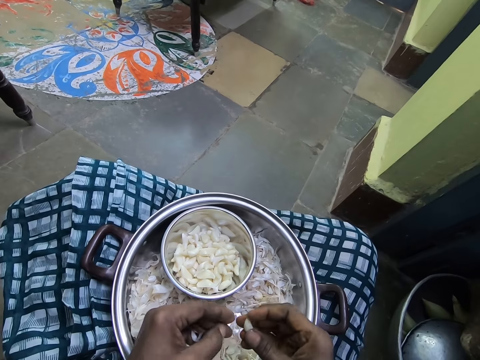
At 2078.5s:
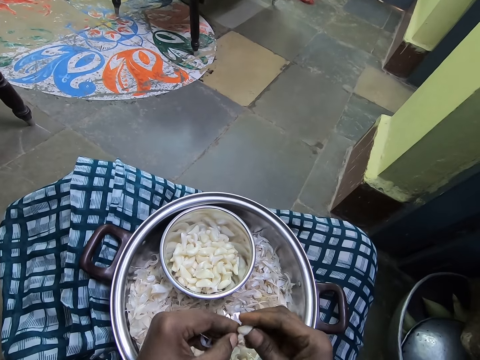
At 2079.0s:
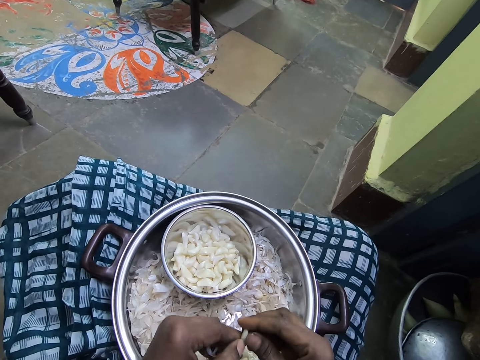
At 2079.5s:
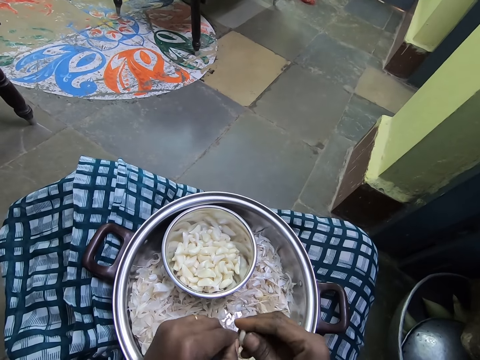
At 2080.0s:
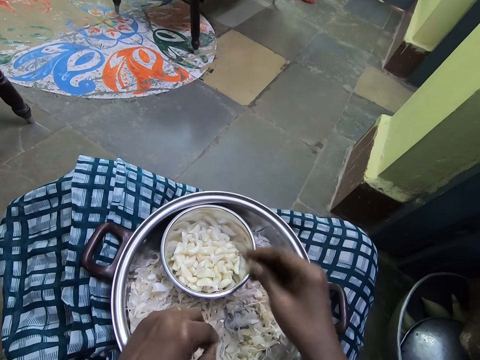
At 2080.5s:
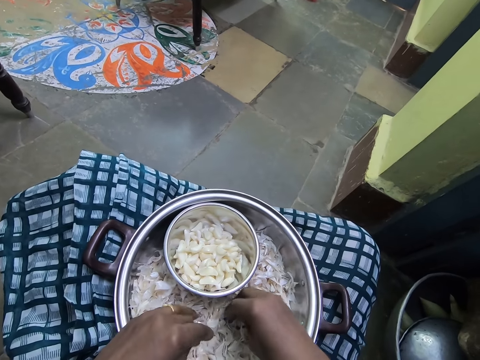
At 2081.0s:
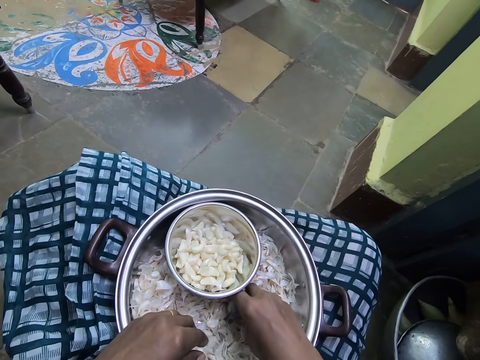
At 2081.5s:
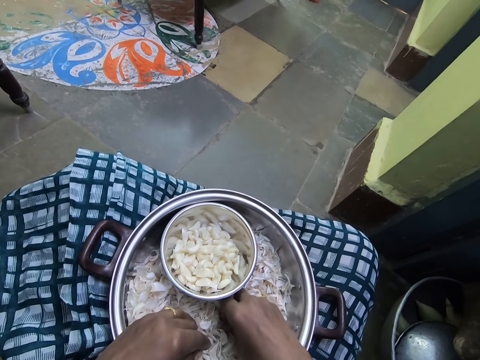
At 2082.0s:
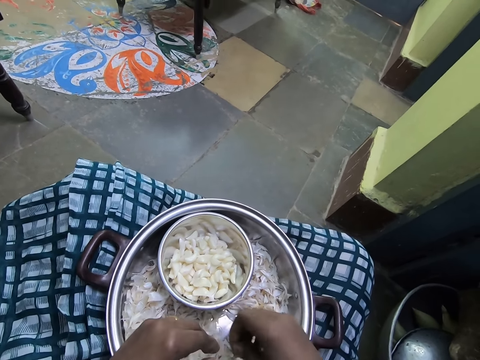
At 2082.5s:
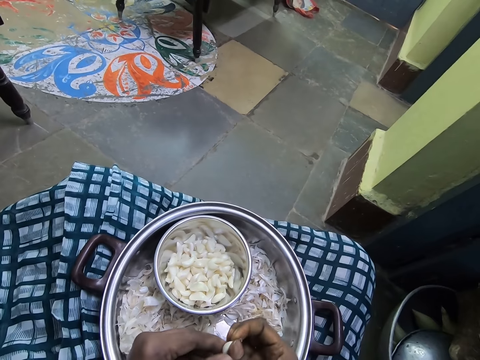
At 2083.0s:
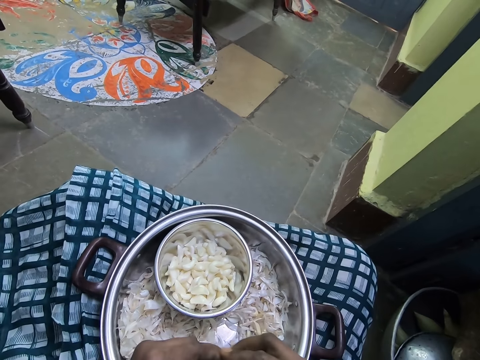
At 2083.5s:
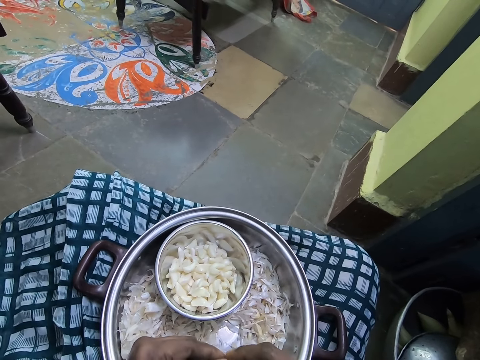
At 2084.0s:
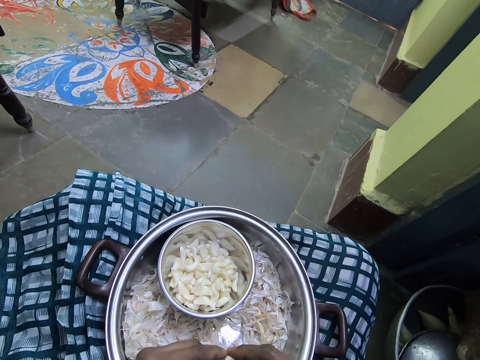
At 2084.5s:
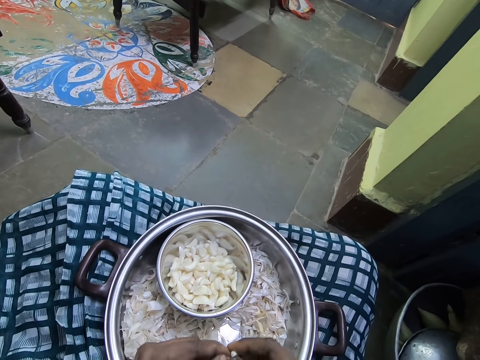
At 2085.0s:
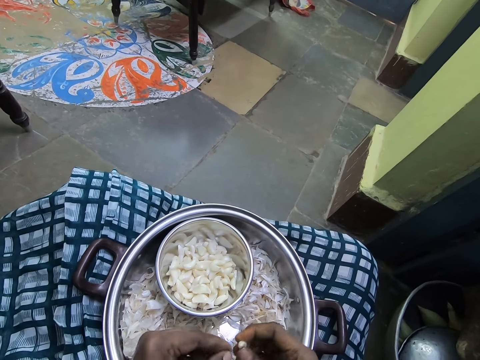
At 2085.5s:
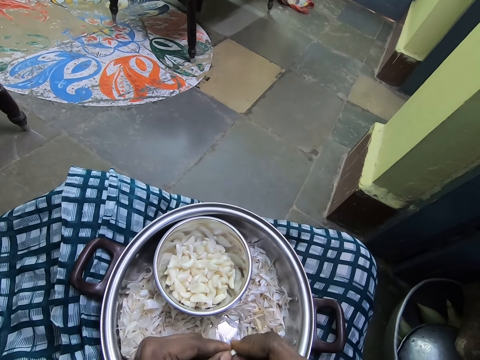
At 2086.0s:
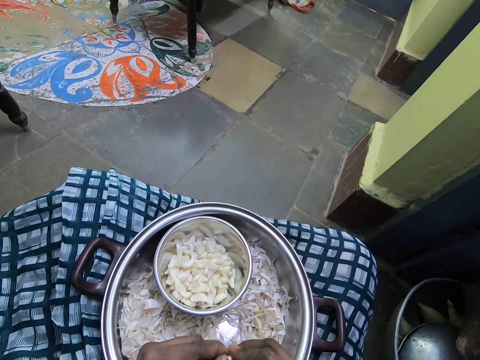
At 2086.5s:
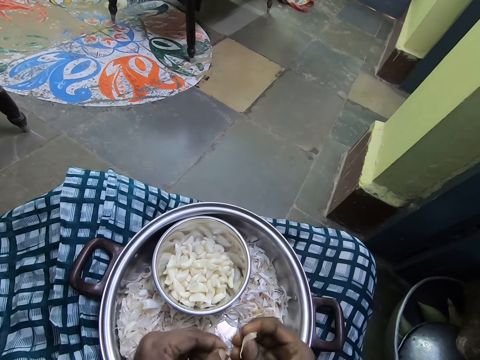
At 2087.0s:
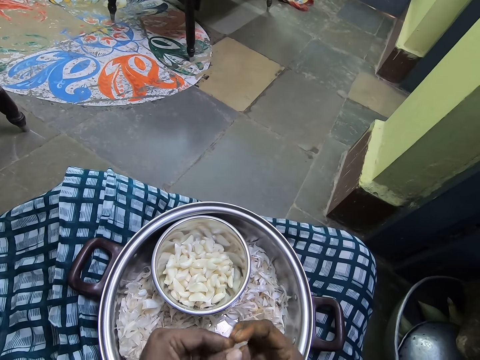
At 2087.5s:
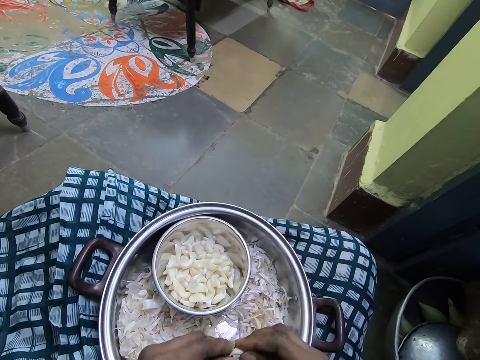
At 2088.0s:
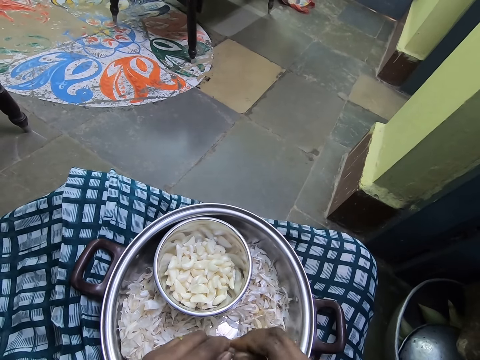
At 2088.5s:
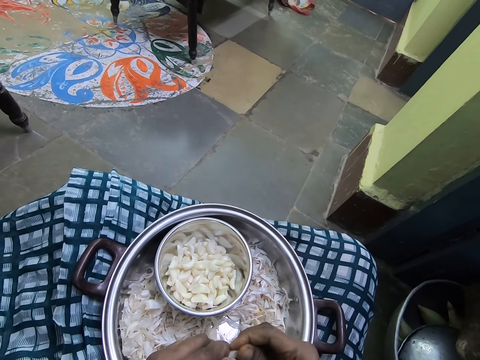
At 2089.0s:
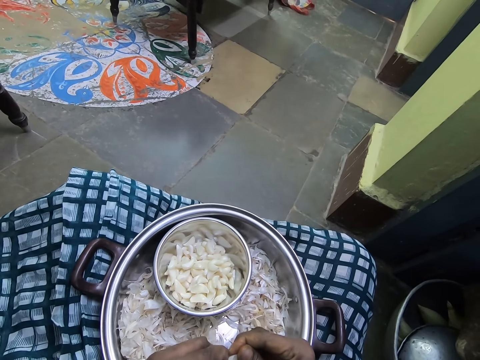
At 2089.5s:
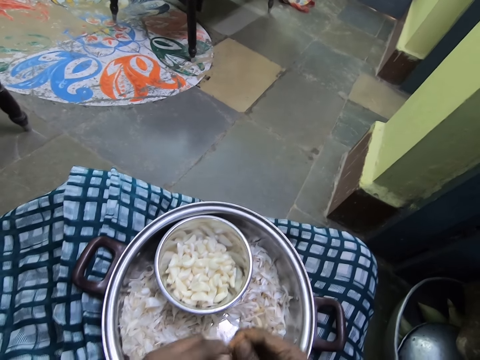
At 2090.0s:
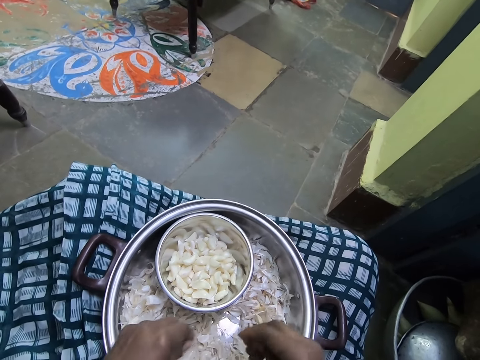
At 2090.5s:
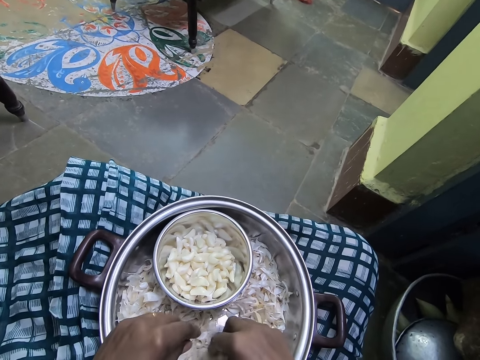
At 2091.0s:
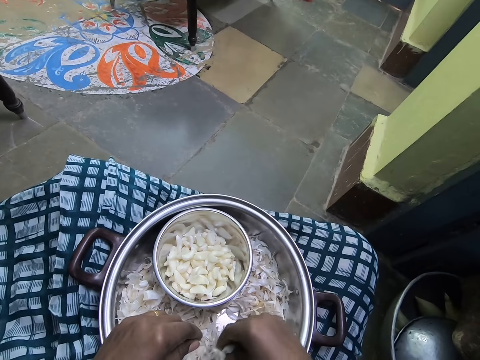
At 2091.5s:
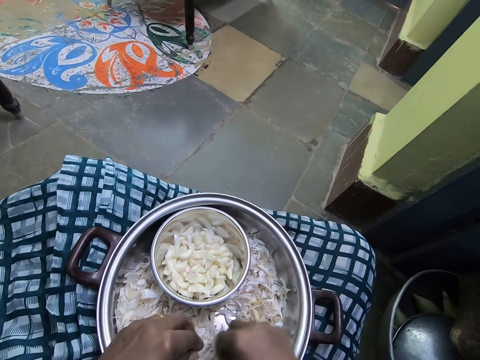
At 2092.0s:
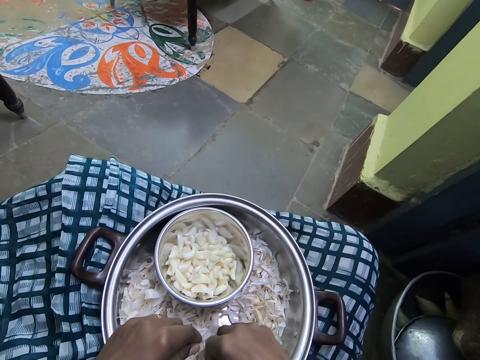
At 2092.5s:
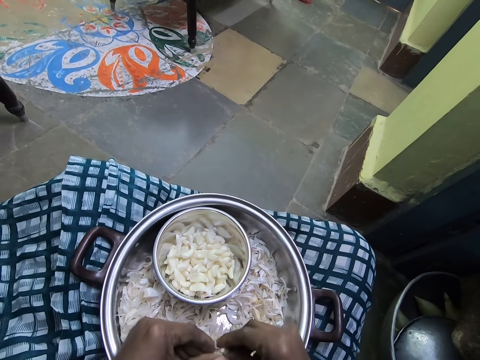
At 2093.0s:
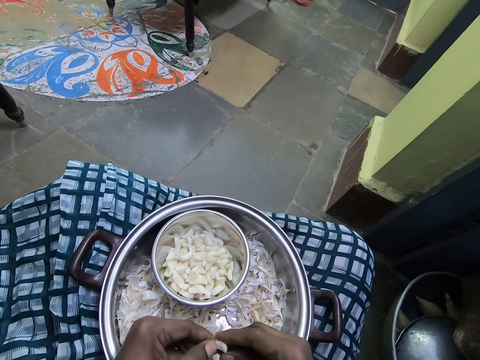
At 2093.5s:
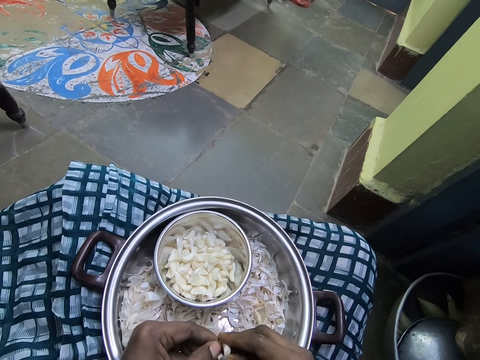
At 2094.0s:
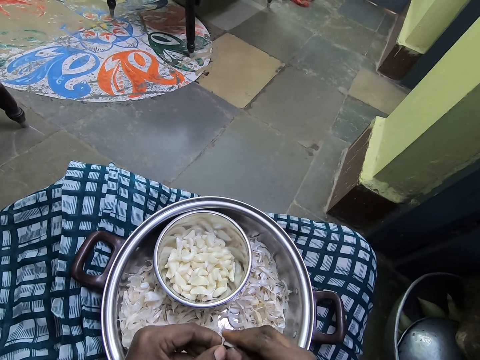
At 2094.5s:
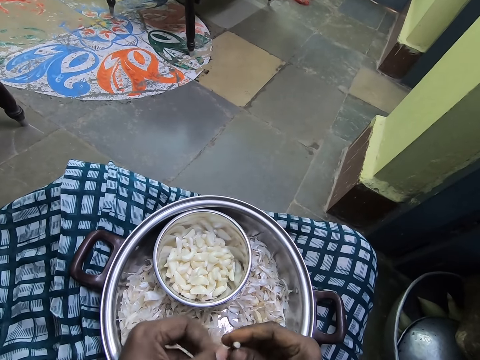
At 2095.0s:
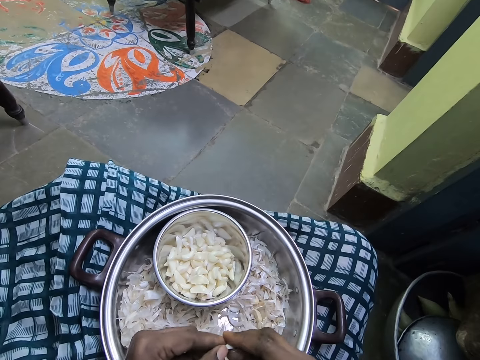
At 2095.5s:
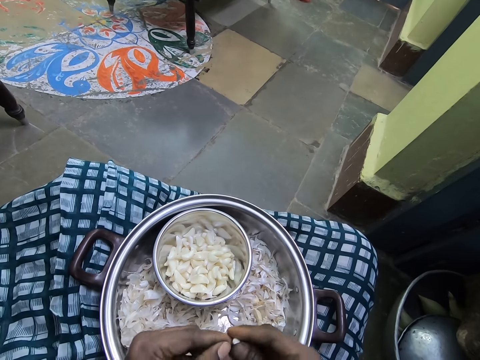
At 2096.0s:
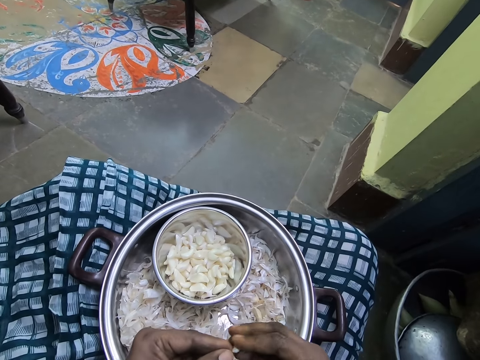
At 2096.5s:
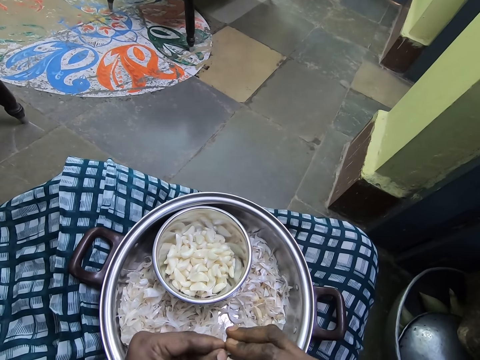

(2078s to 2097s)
The camera wearer puts the garlic in the bowl. They pick the garlic. They peel the garlic. They pick the garlic. They peel the garlic.

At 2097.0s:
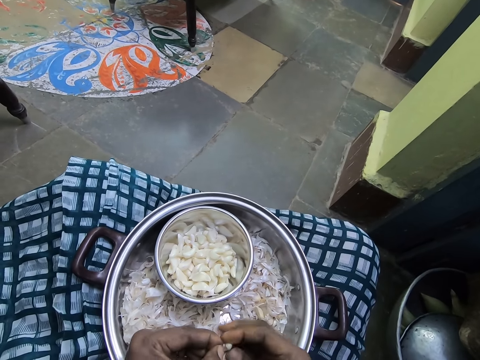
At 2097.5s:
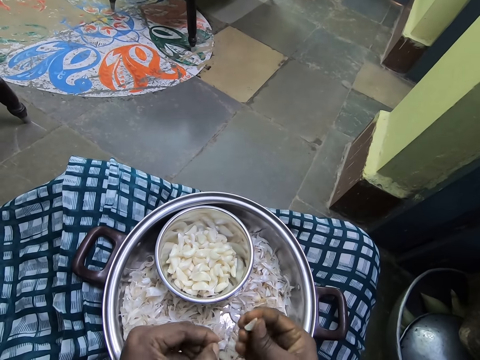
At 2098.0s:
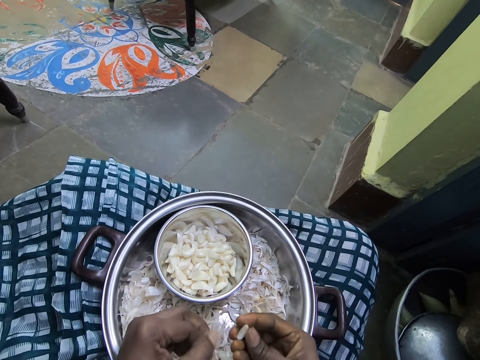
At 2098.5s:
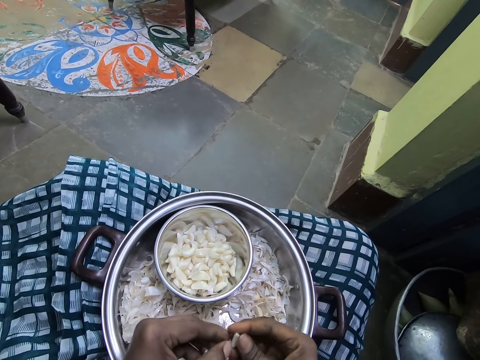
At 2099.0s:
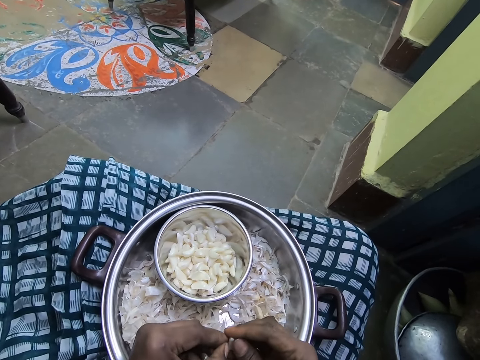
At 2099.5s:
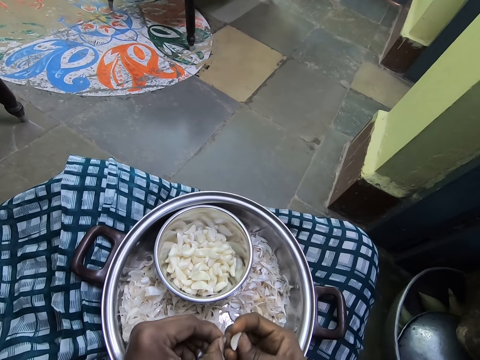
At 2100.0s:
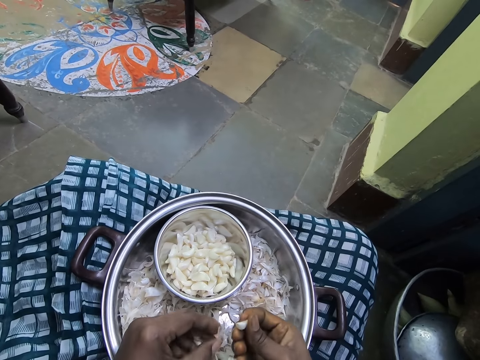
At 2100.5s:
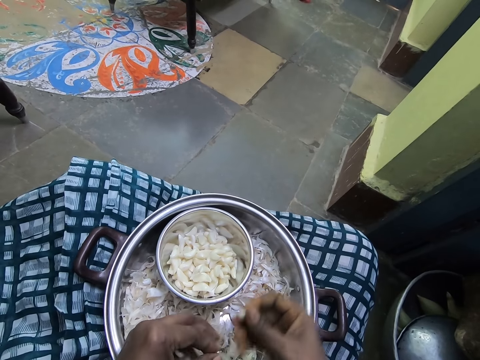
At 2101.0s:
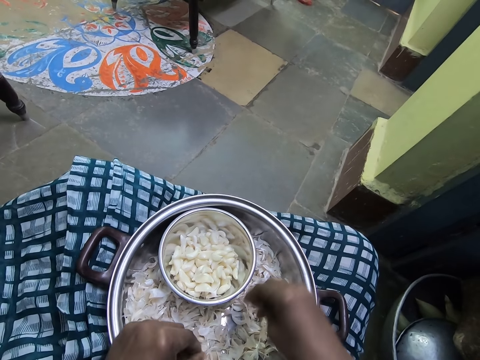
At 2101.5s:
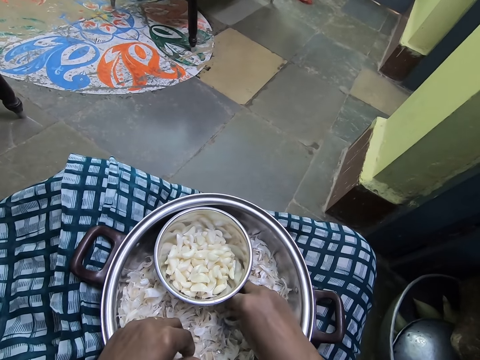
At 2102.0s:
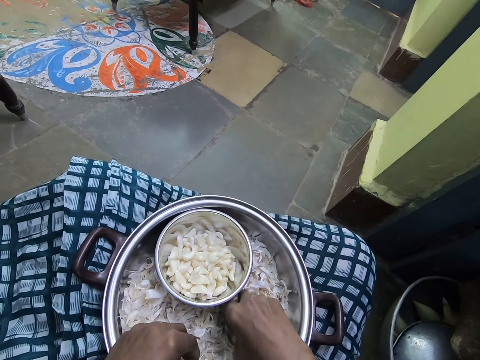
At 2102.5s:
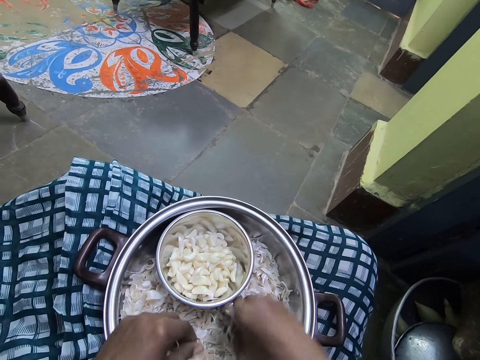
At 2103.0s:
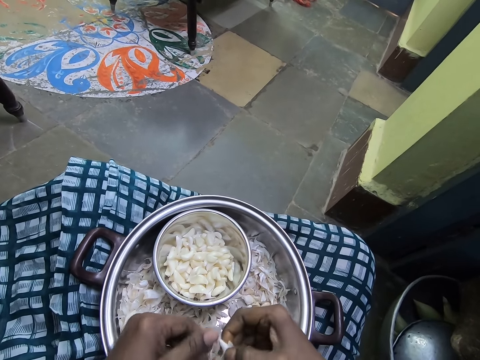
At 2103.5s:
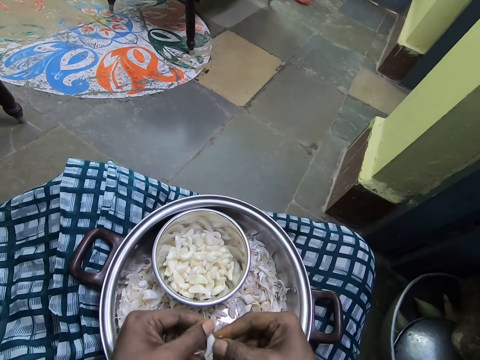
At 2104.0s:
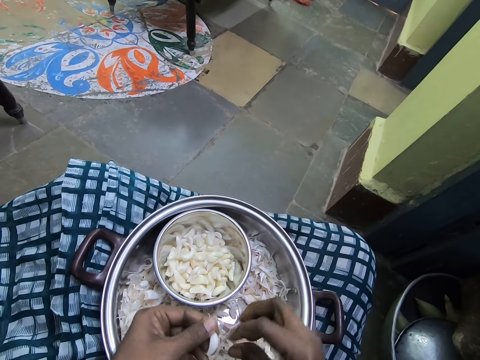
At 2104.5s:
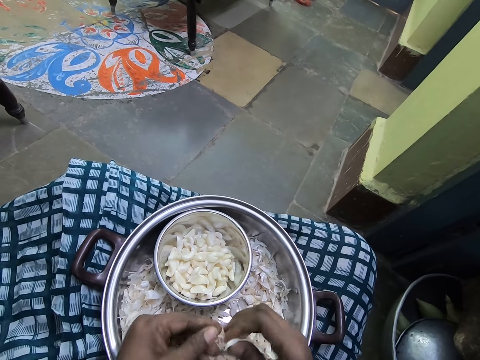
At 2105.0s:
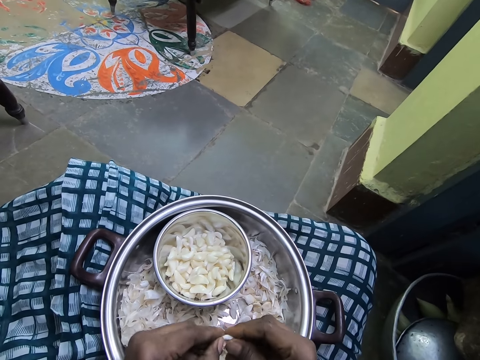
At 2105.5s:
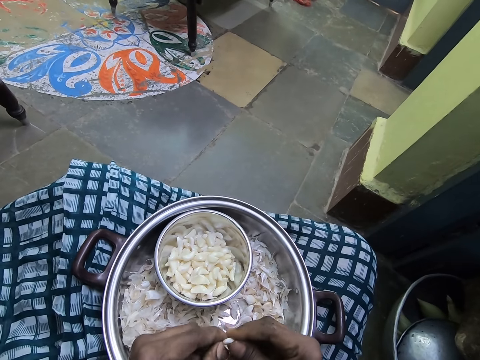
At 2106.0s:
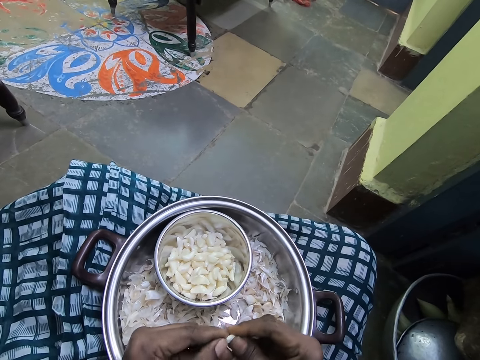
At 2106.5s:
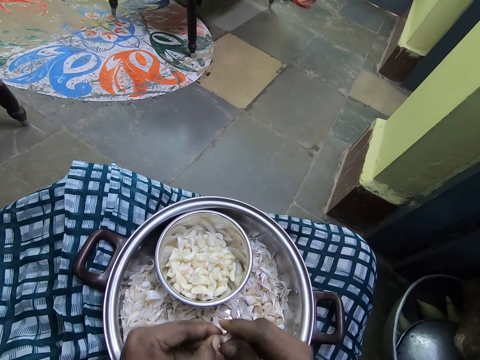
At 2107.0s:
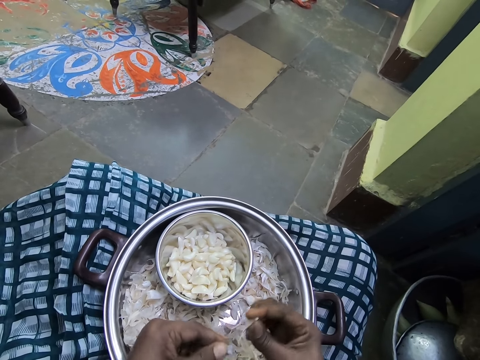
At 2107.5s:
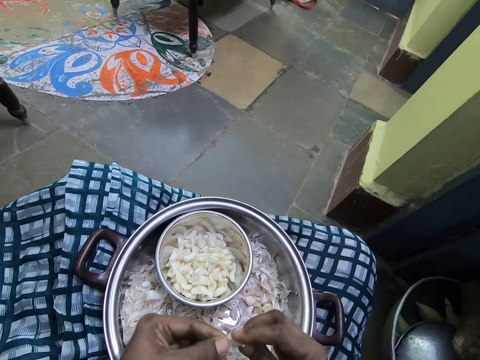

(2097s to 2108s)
The camera wearer puts the garlic in the bowl. They pick the garlic. They peel the garlic.
